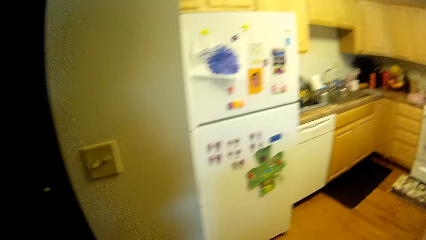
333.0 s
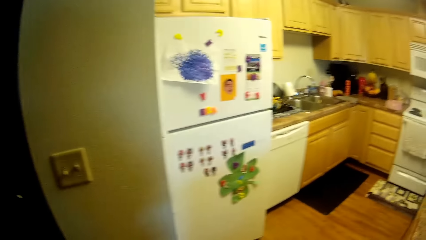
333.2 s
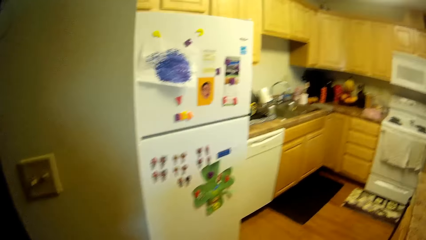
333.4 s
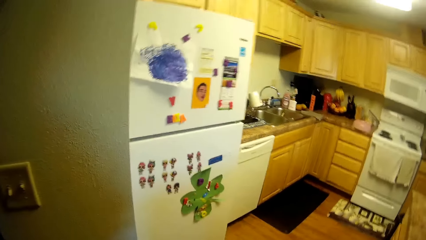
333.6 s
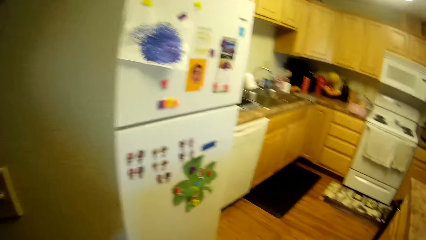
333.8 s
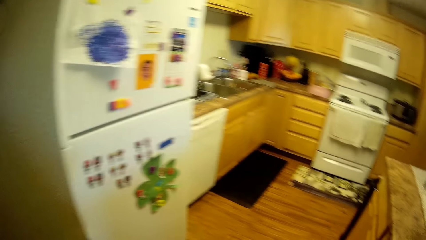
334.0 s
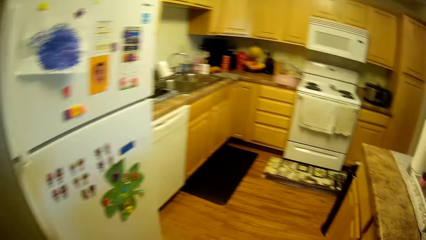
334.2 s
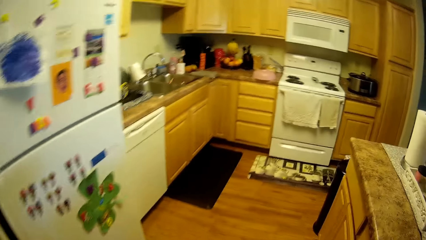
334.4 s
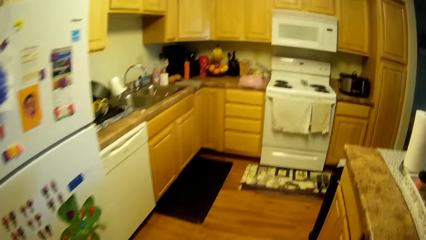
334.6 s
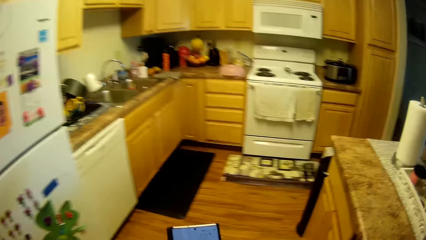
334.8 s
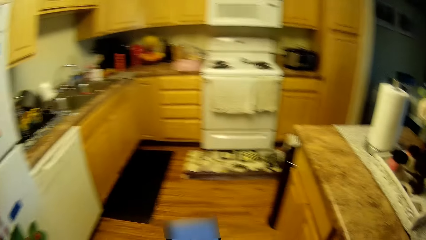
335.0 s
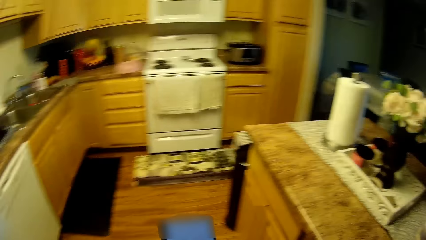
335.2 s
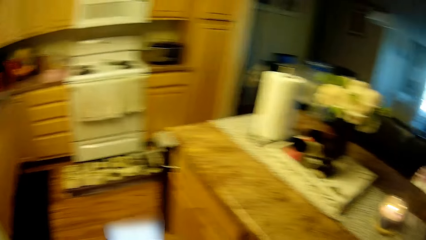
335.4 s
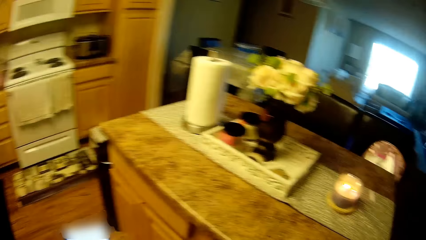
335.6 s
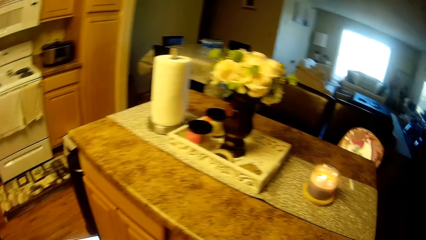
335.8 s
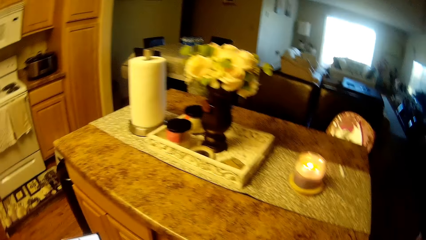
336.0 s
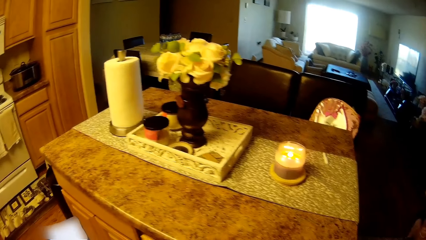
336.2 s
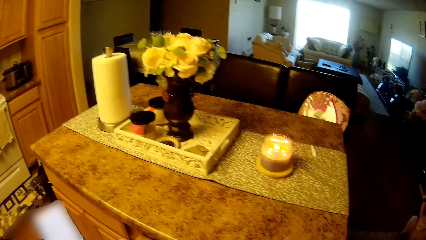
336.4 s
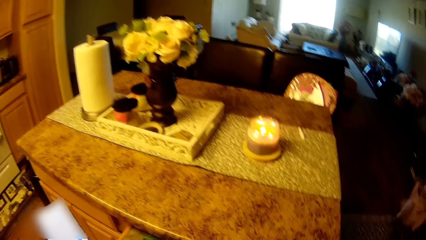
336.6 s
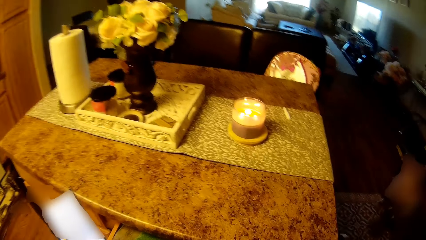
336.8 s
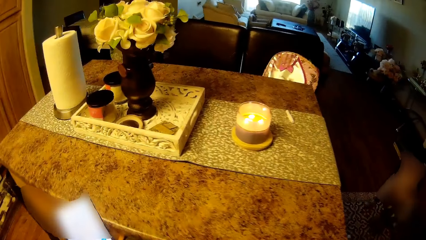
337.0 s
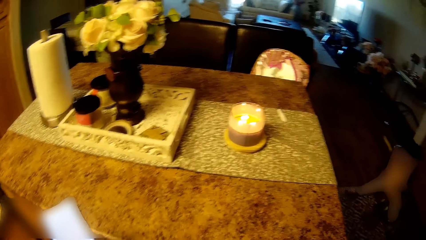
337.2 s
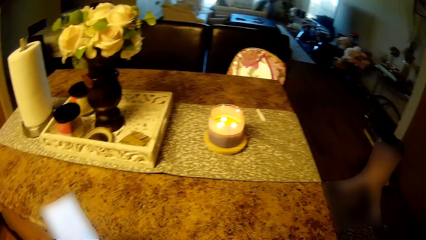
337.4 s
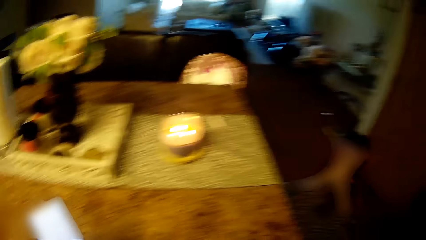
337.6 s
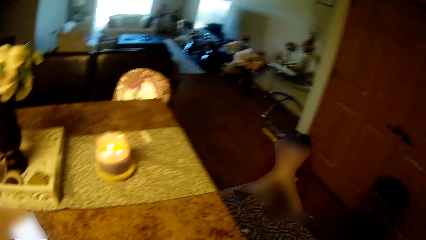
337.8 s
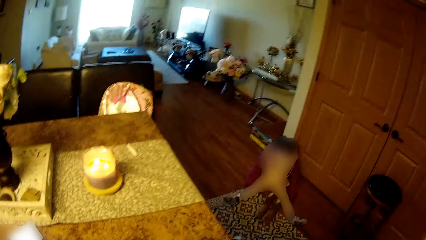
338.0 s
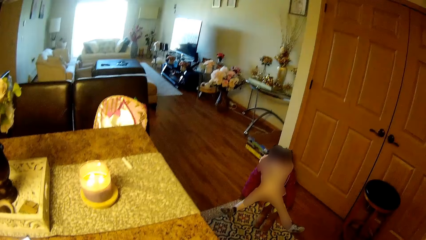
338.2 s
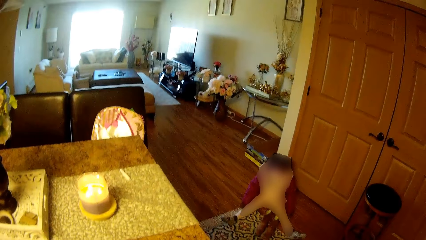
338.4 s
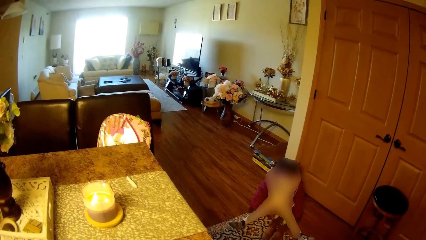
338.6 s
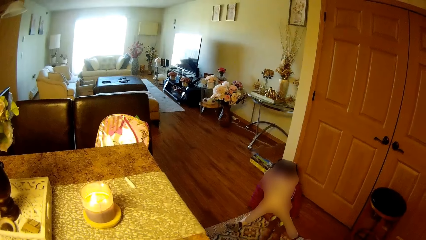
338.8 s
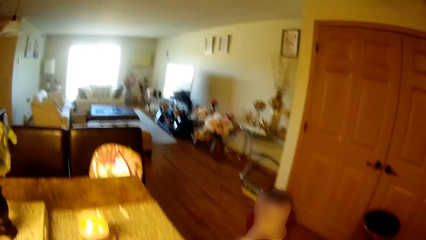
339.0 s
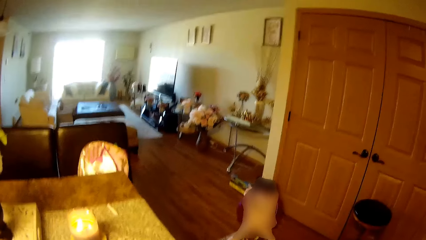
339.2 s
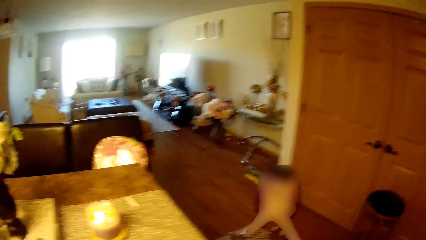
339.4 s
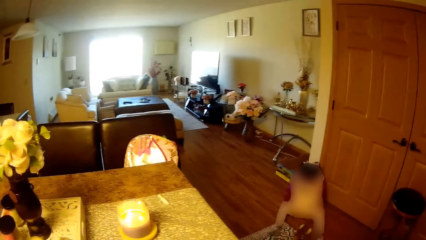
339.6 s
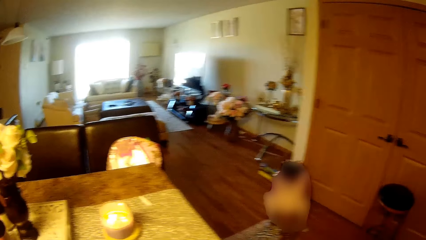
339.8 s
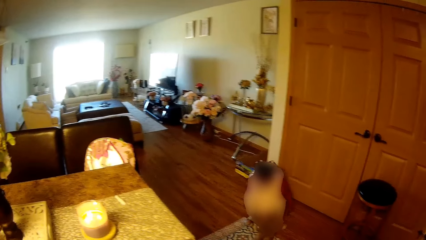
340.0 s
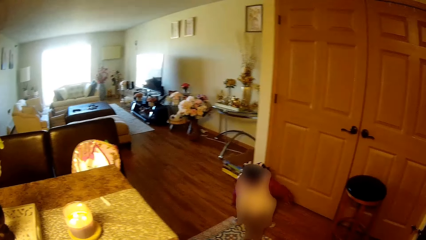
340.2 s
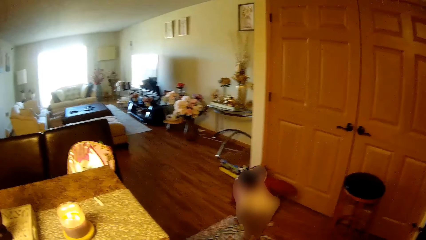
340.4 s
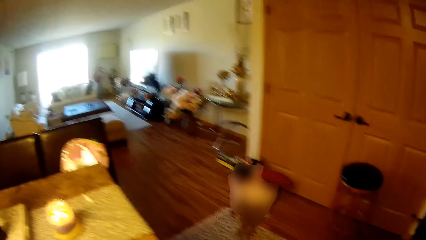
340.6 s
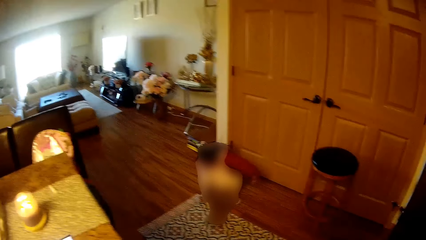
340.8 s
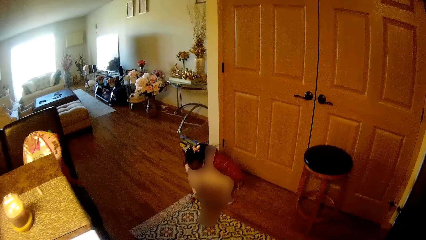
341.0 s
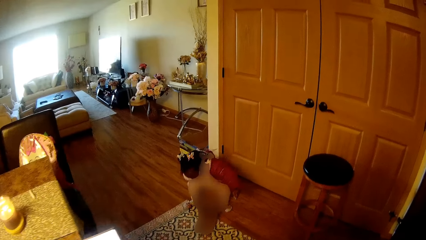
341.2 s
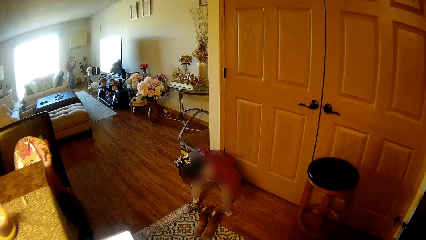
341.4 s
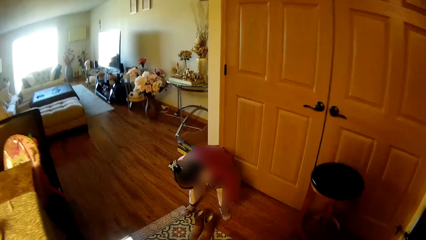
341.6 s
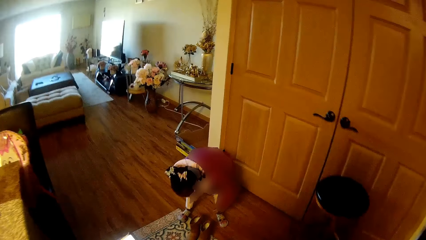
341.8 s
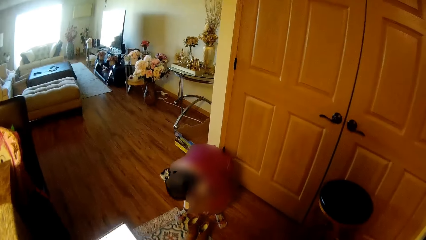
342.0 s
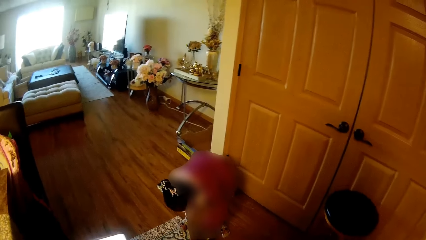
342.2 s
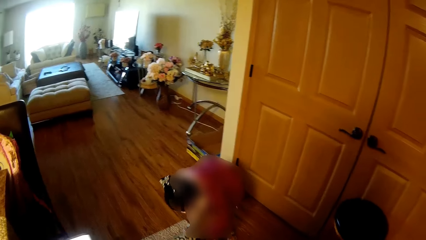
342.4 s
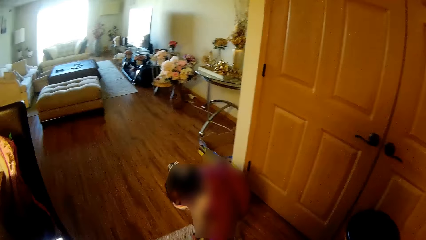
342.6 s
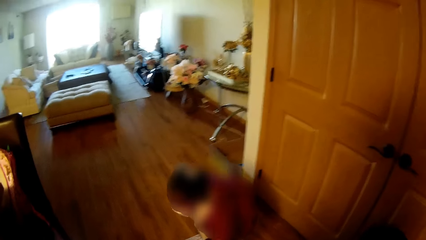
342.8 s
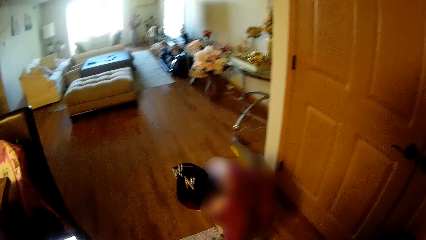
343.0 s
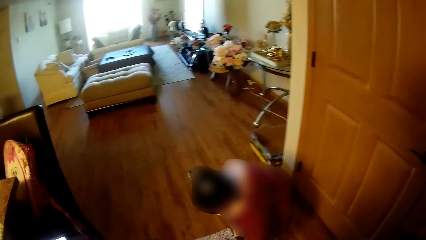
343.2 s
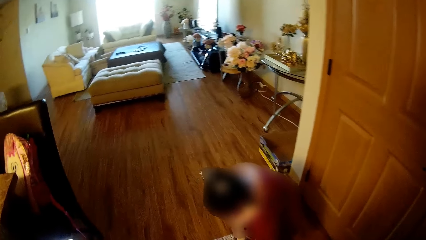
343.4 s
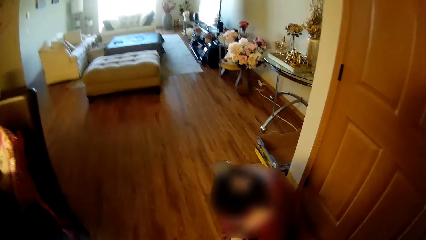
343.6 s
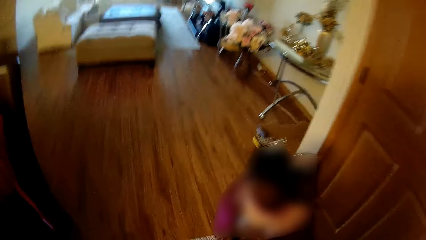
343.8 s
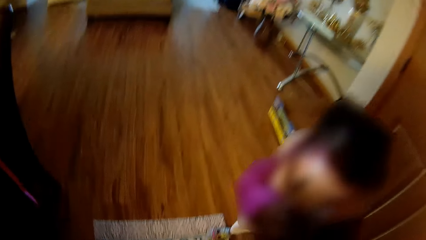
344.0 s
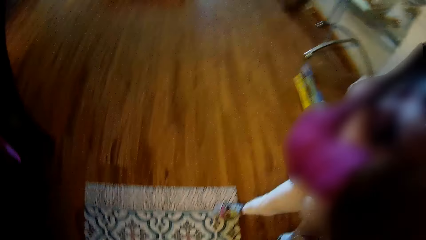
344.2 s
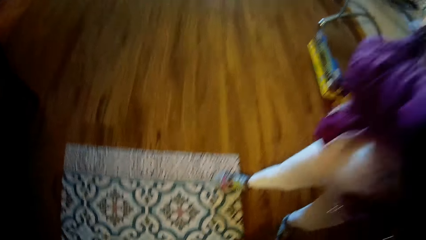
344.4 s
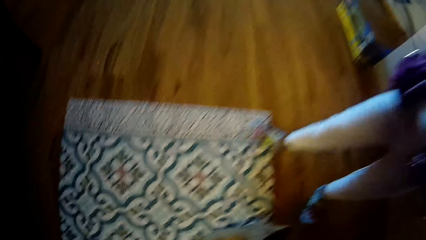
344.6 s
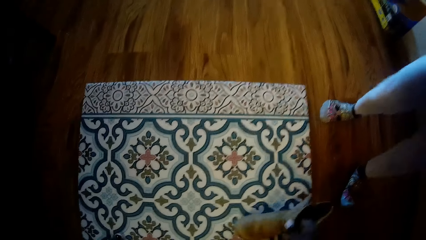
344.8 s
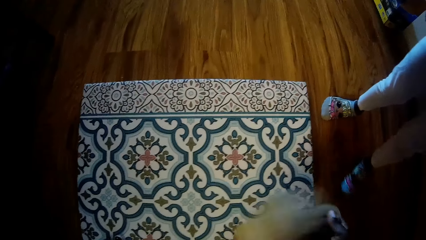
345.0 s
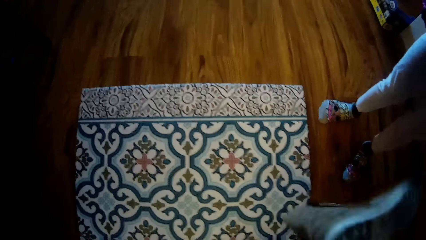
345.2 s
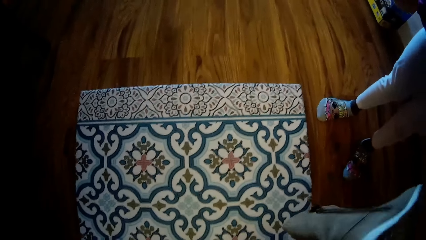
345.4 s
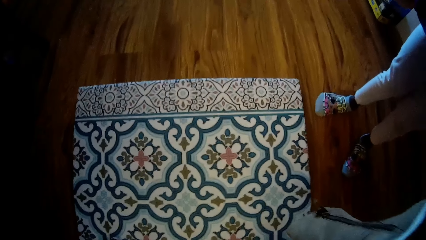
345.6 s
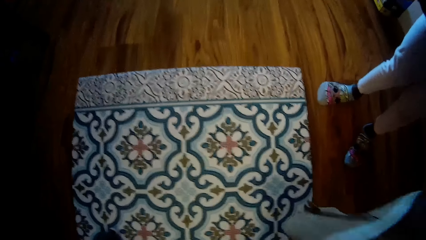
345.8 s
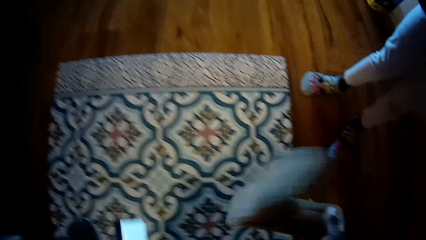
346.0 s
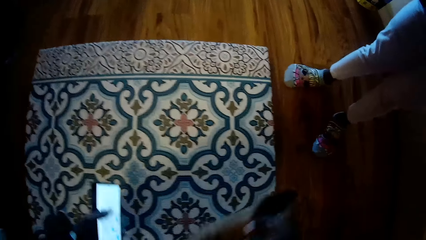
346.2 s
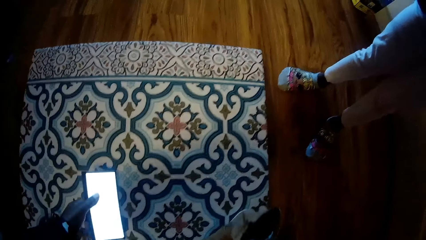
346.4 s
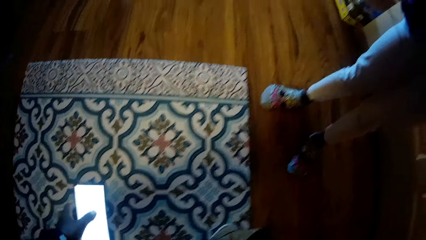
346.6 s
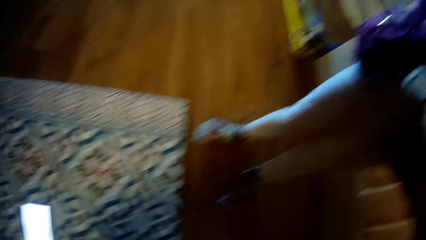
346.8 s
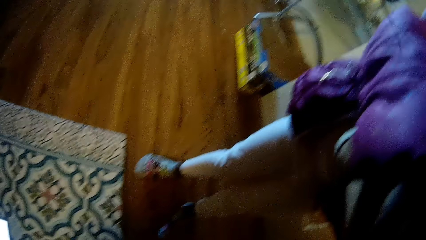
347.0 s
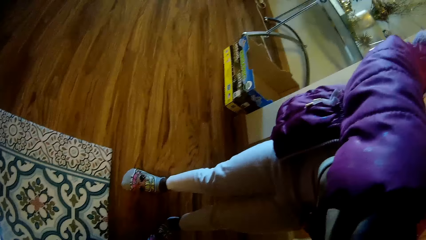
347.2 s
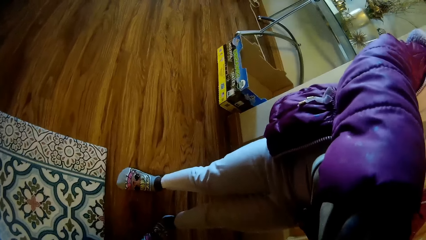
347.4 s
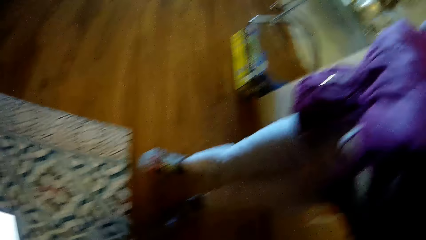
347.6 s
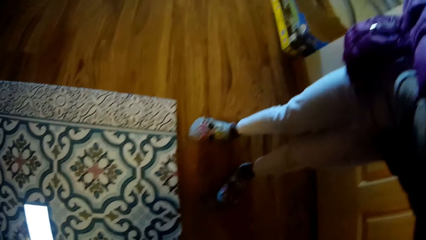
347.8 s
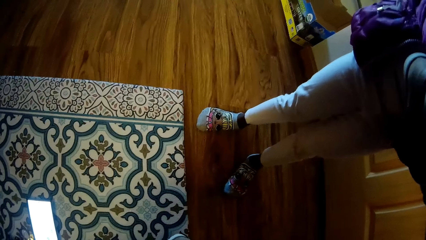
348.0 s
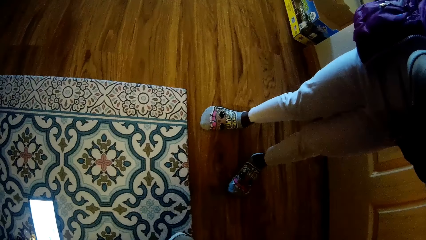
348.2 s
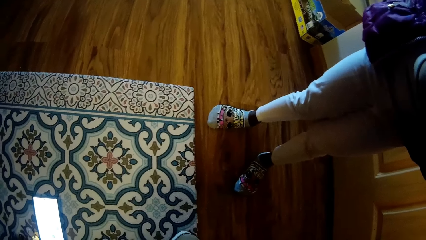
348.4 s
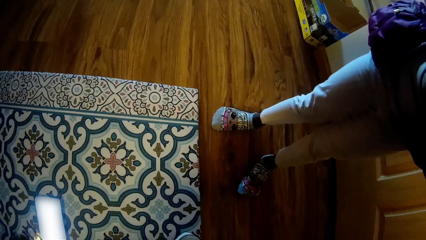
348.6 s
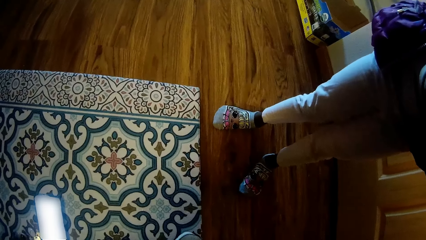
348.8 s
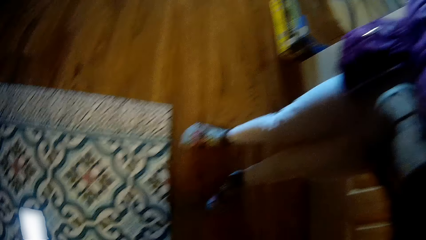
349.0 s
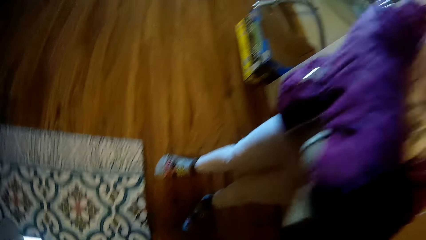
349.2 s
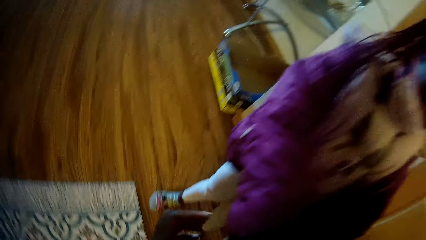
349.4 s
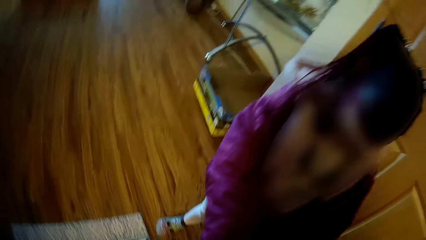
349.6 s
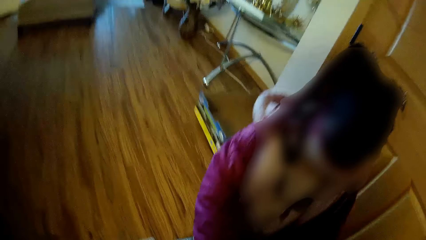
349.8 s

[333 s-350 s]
The camera wearer operates a phone with her left hand. She picks up shoes with her right hand. She adjusts a shoe for the girl with her right hand. She drops the phone on the floor with her left hand.
